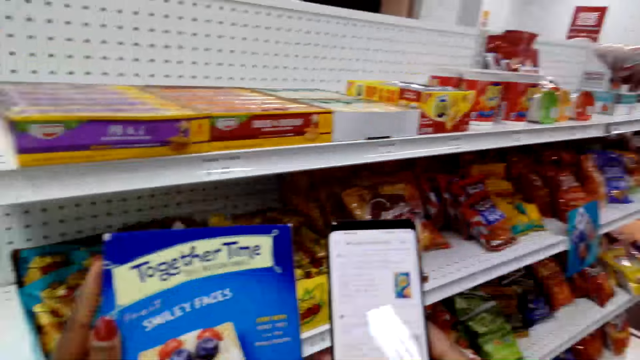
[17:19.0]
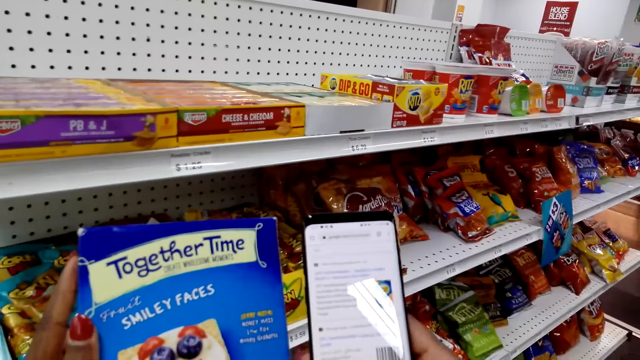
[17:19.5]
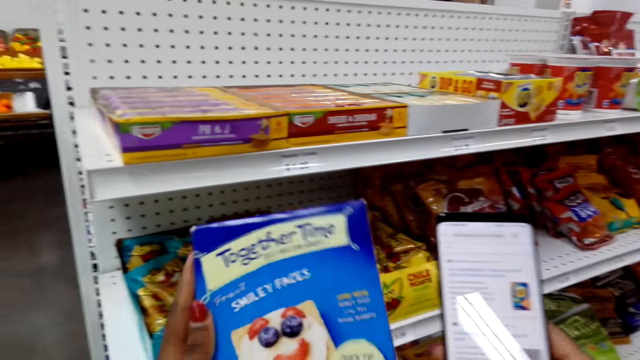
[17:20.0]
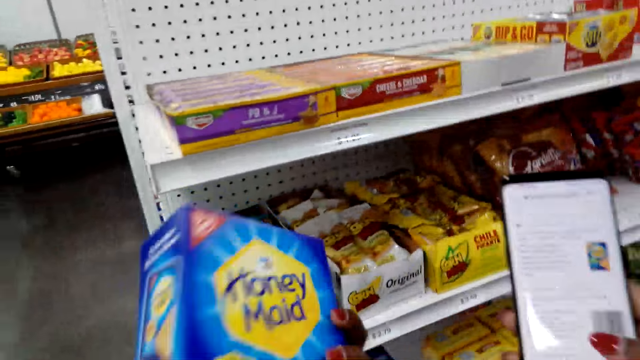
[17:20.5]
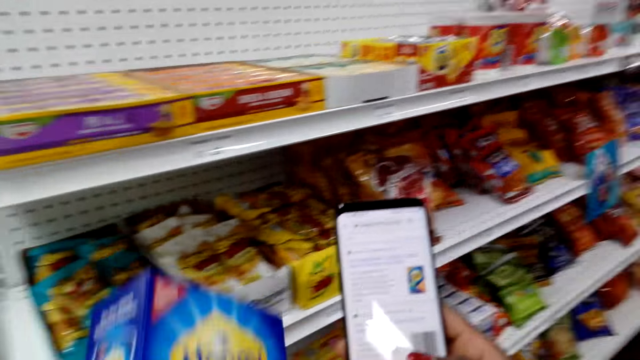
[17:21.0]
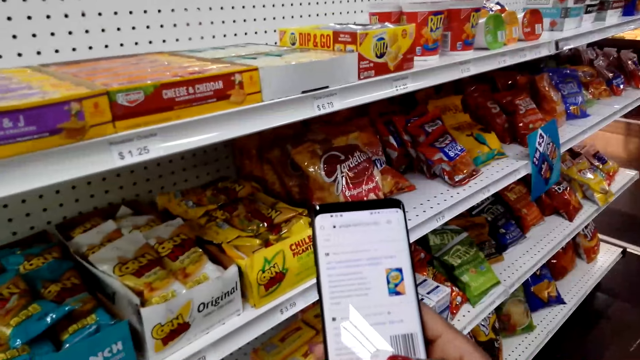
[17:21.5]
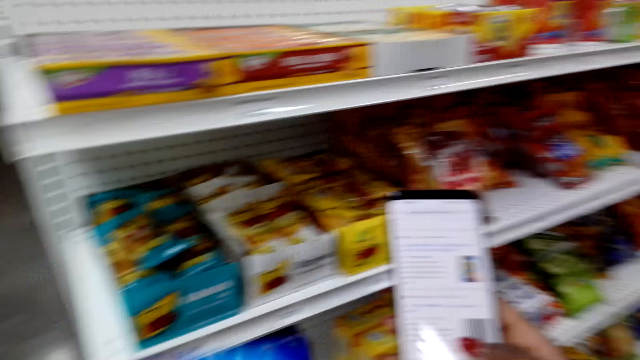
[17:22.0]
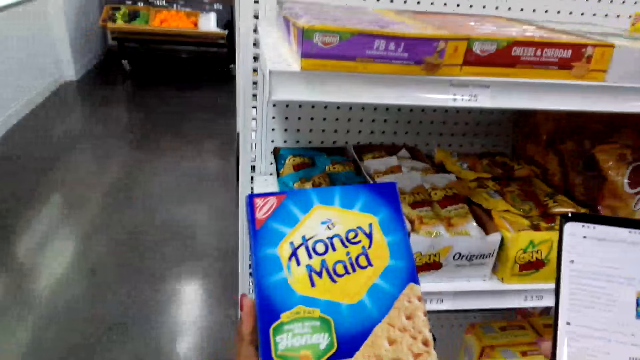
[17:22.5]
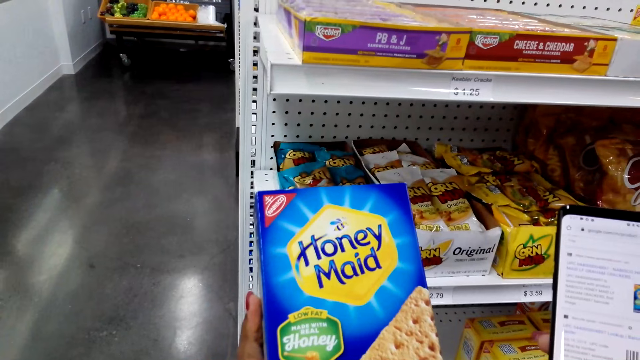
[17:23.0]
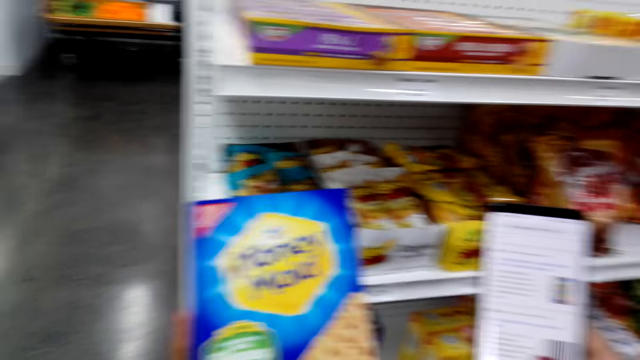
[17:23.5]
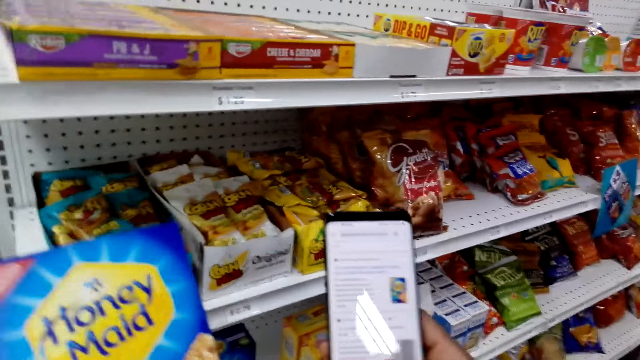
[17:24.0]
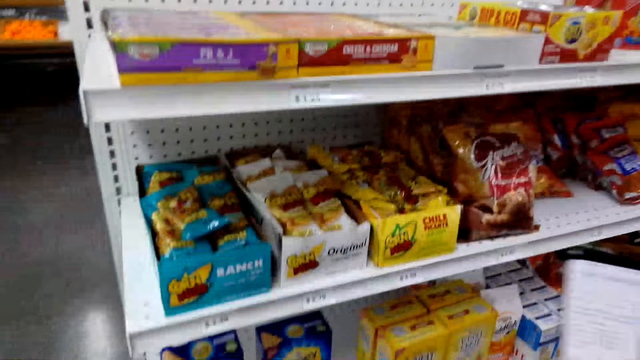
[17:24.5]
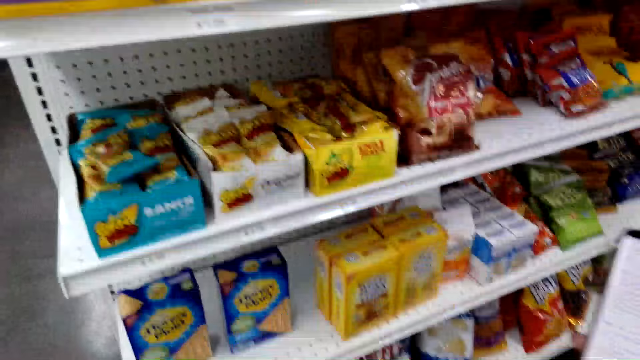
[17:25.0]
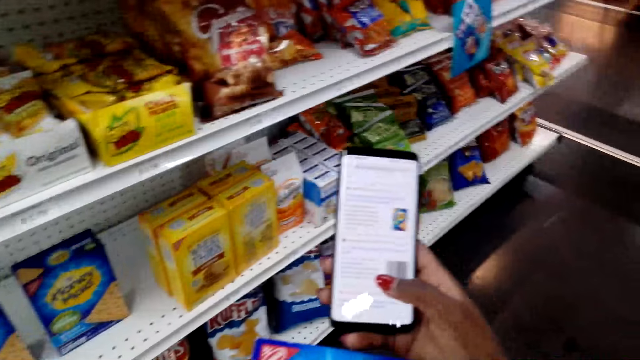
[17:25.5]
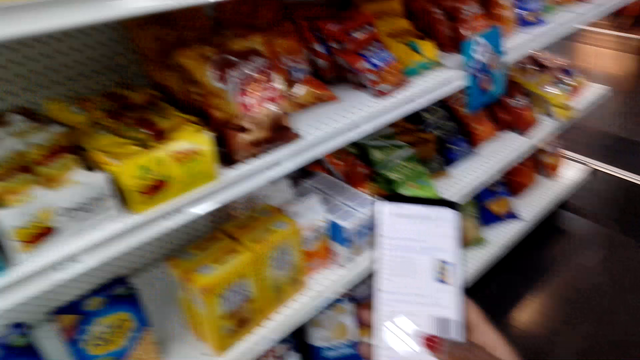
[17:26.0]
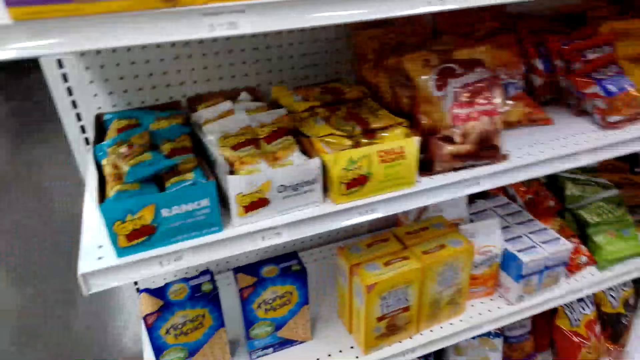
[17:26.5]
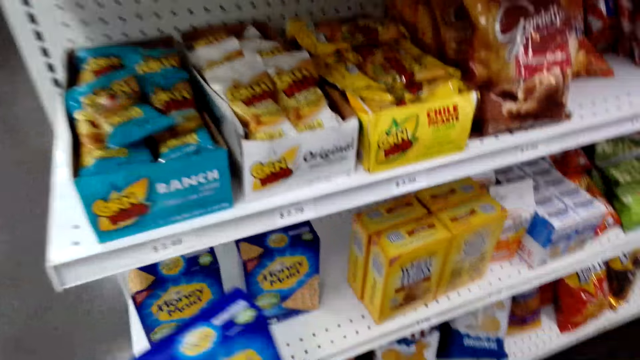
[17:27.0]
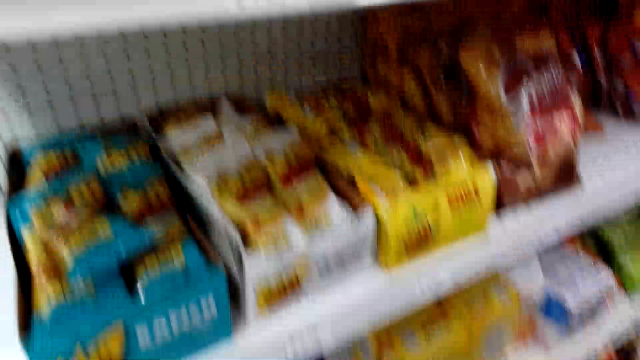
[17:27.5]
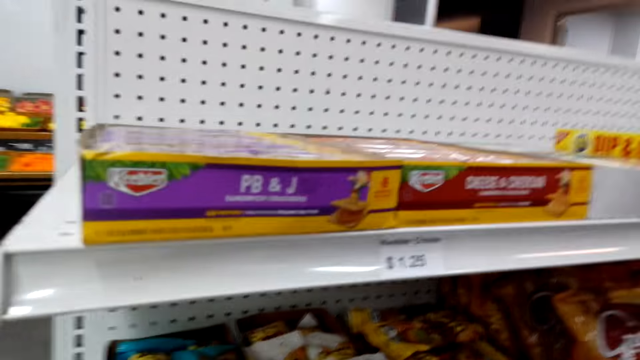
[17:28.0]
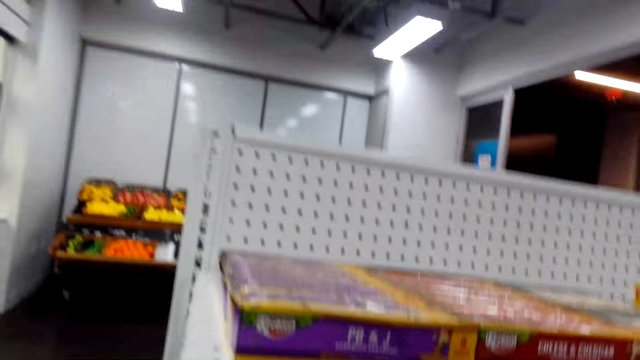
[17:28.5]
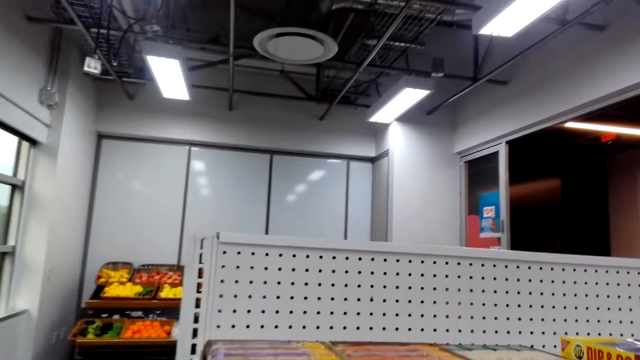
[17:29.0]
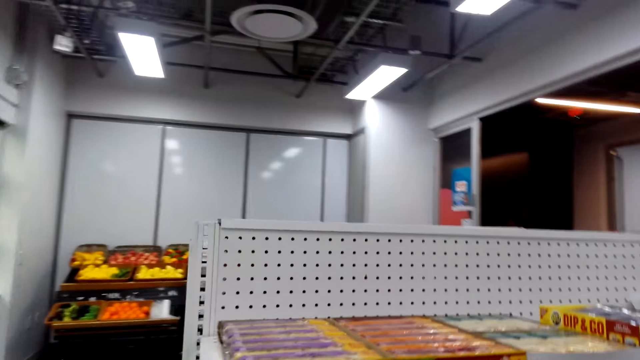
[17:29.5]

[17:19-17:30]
The camera wearer looks at the graham crackers. They put down the graham crackers.

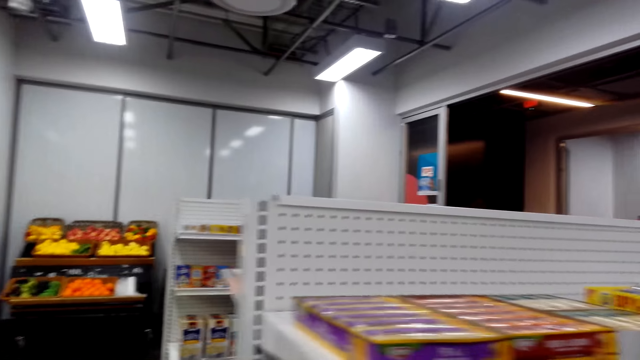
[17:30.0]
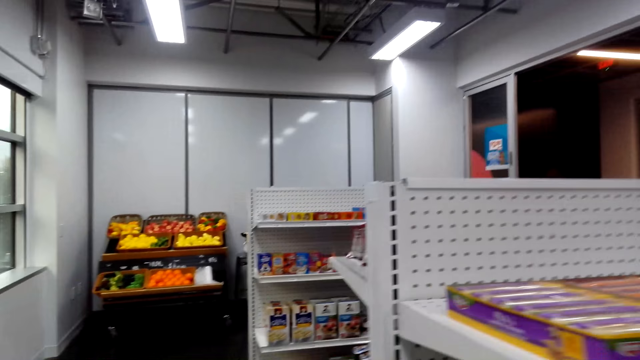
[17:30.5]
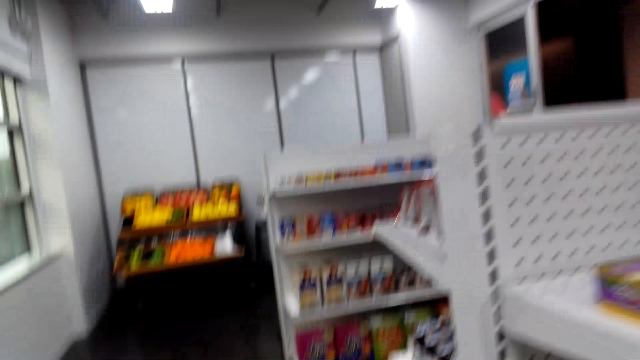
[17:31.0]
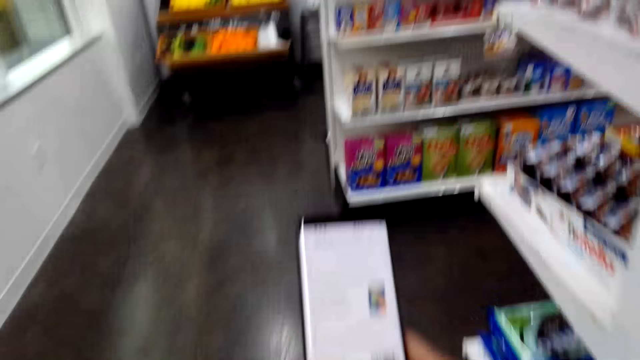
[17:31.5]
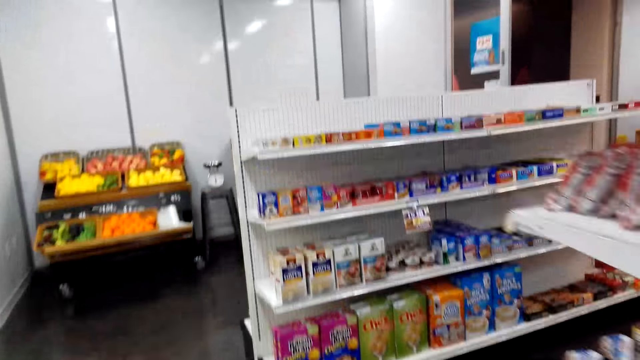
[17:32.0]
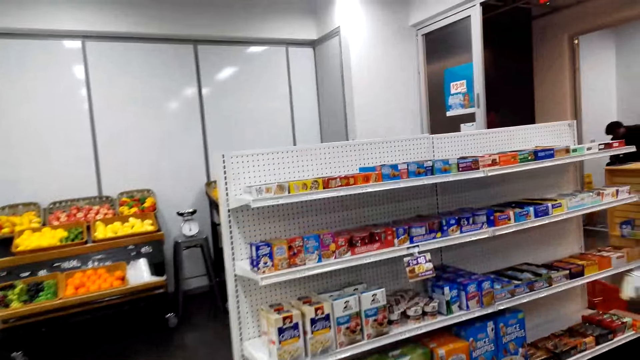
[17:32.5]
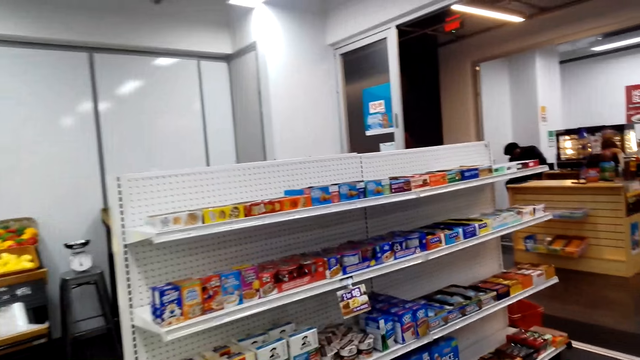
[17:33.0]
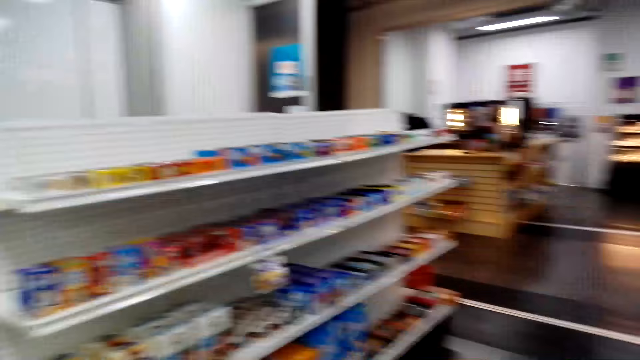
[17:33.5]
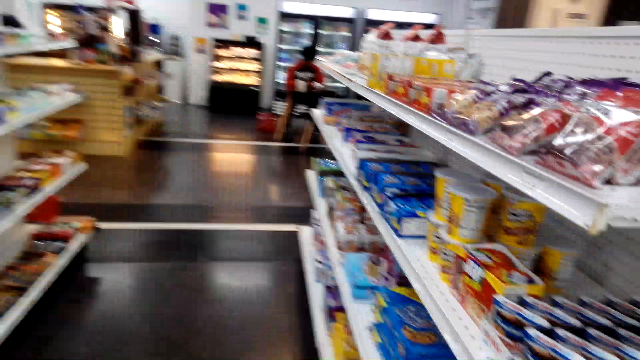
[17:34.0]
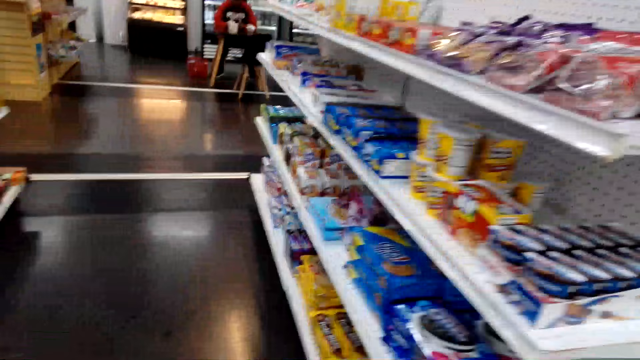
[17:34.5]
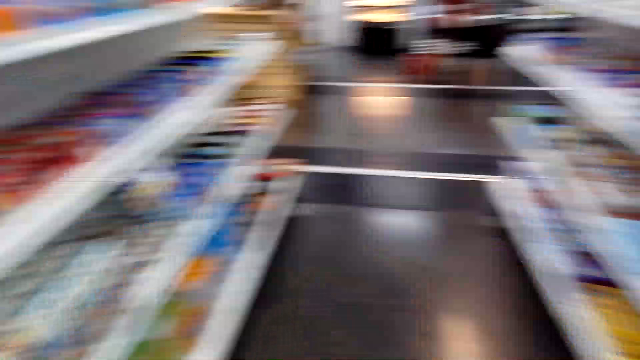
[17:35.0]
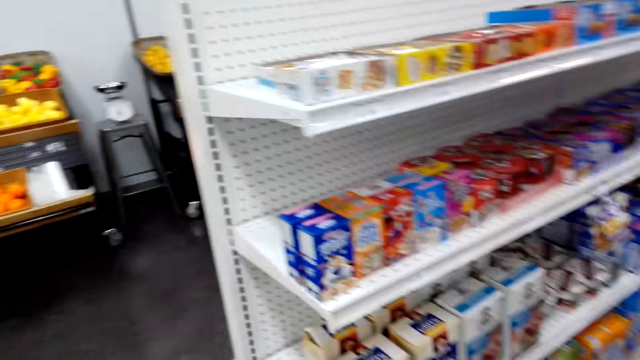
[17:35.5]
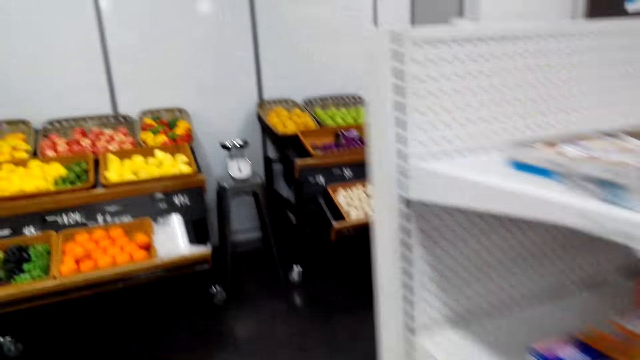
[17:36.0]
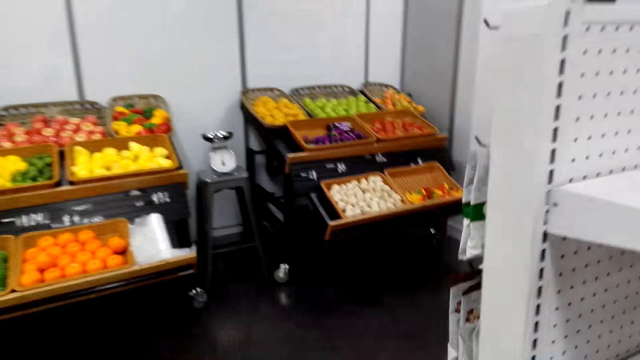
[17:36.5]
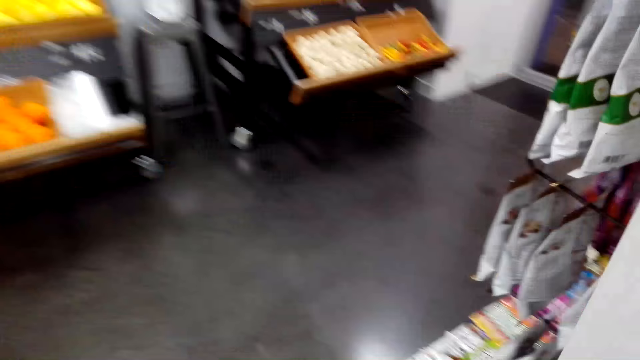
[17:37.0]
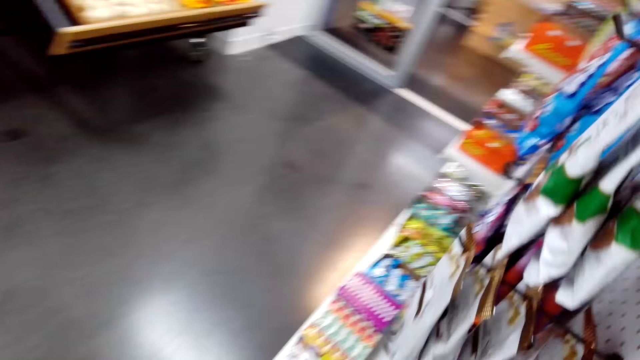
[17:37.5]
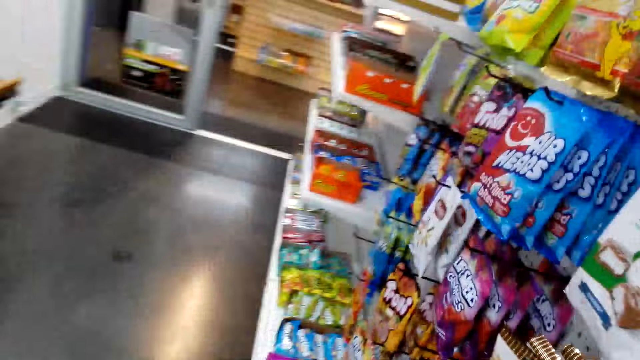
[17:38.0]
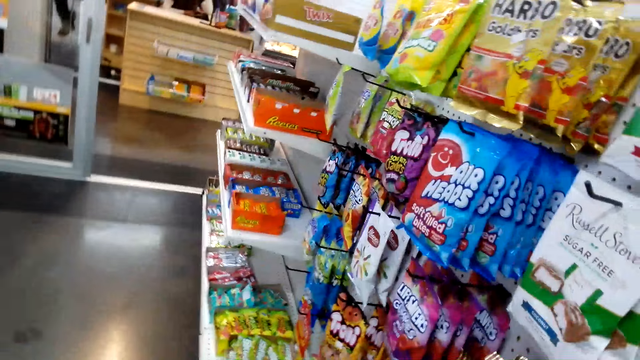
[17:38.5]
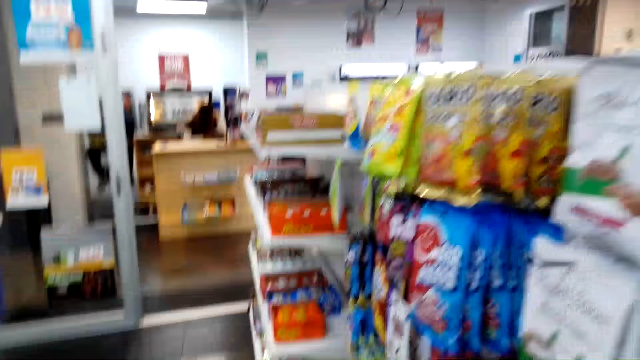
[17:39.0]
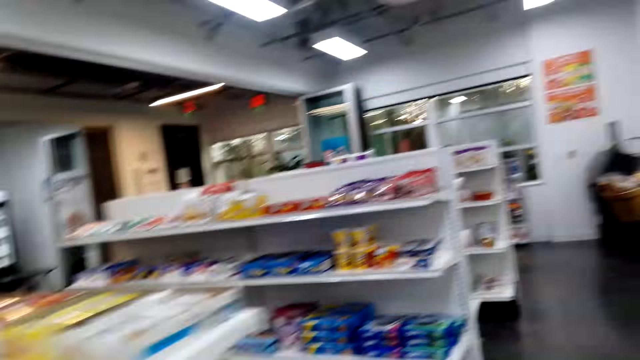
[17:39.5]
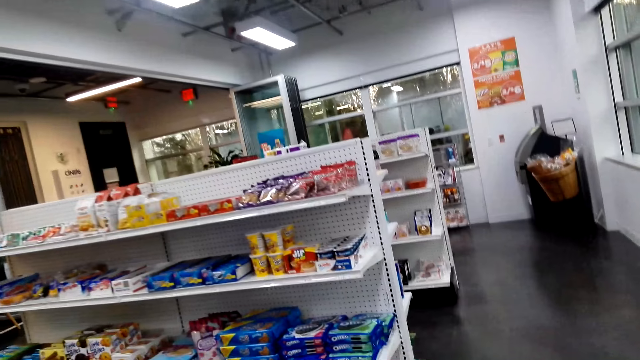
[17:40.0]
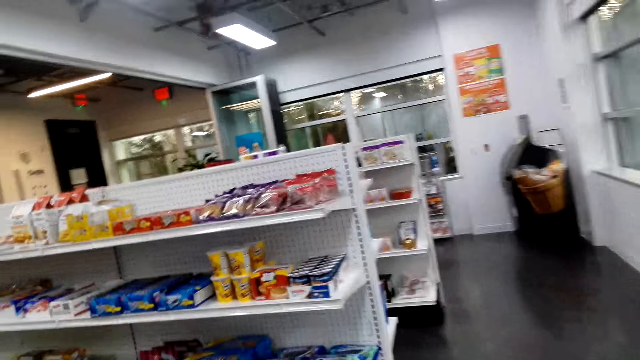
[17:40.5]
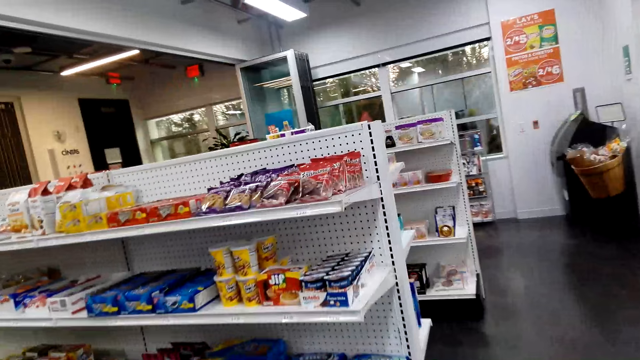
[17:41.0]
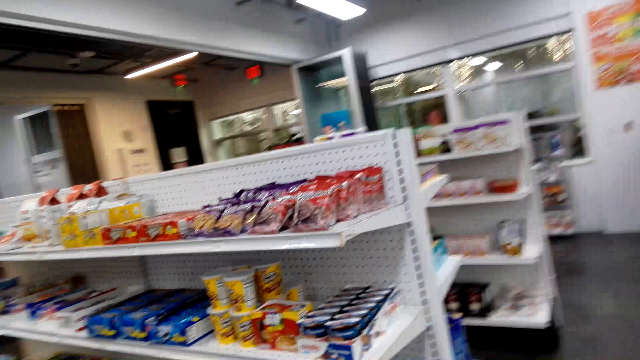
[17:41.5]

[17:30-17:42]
The camera wearer walks around. They use the phone and move around.
